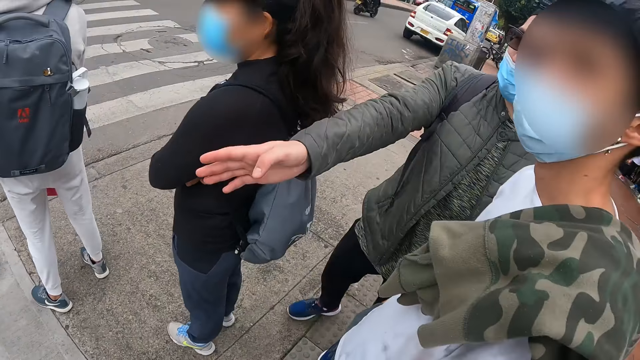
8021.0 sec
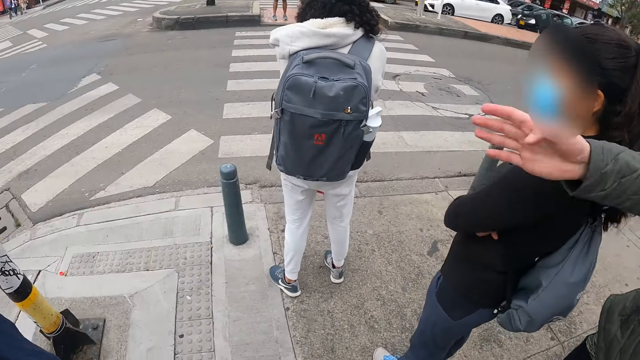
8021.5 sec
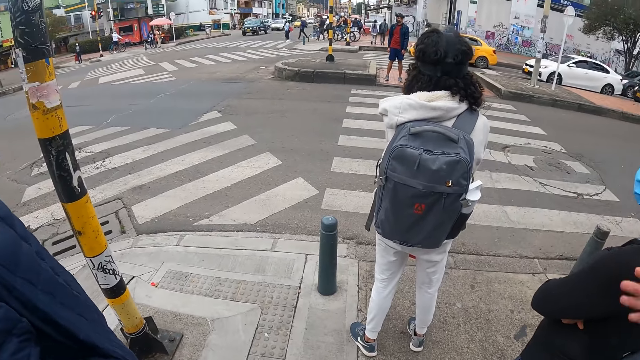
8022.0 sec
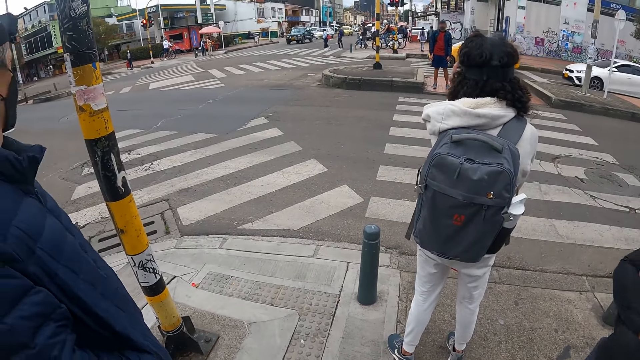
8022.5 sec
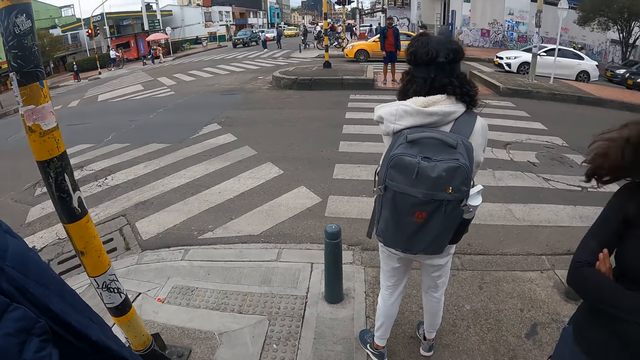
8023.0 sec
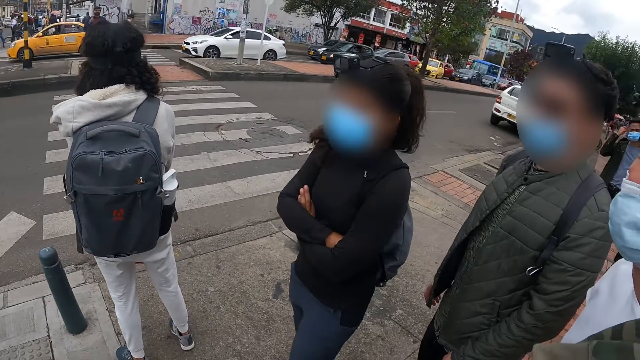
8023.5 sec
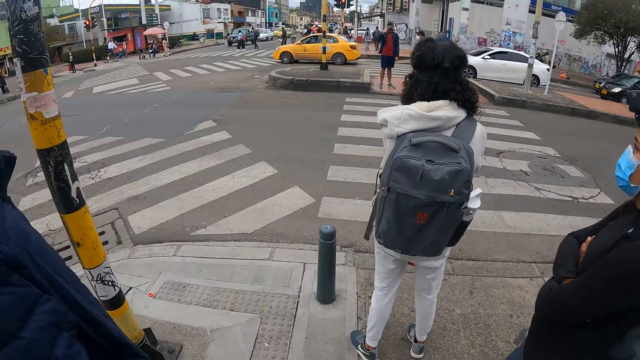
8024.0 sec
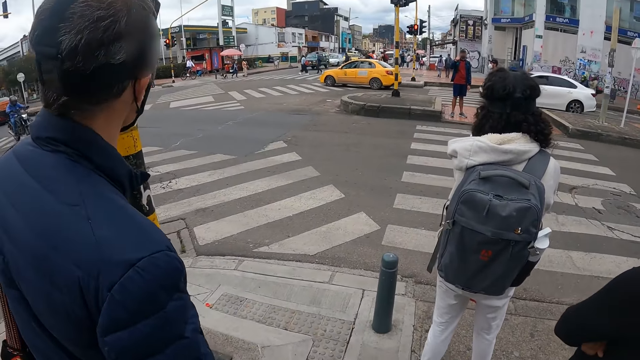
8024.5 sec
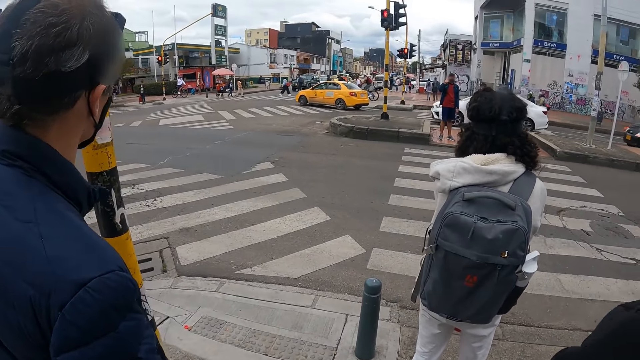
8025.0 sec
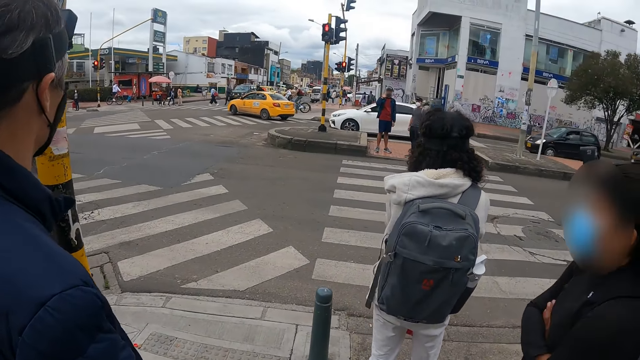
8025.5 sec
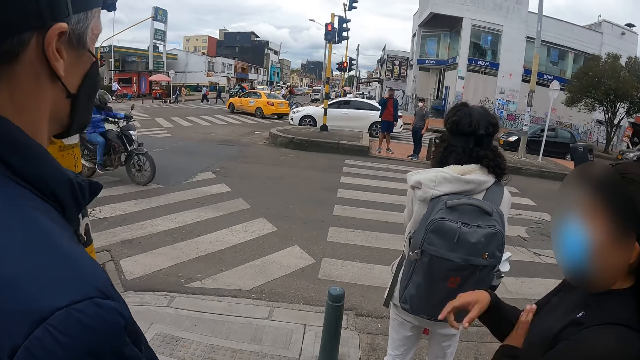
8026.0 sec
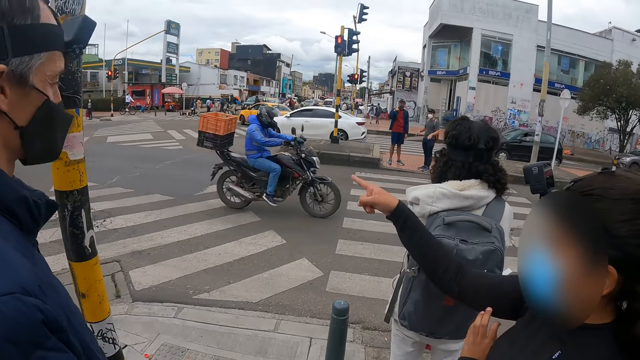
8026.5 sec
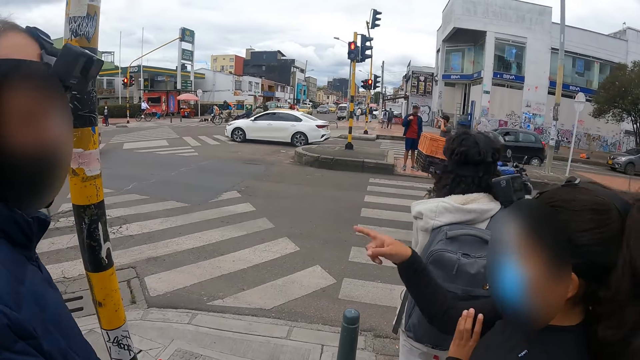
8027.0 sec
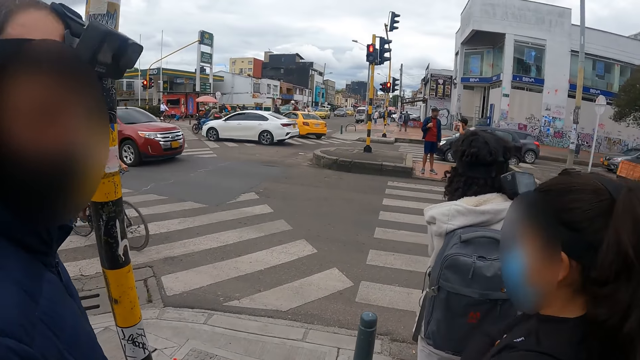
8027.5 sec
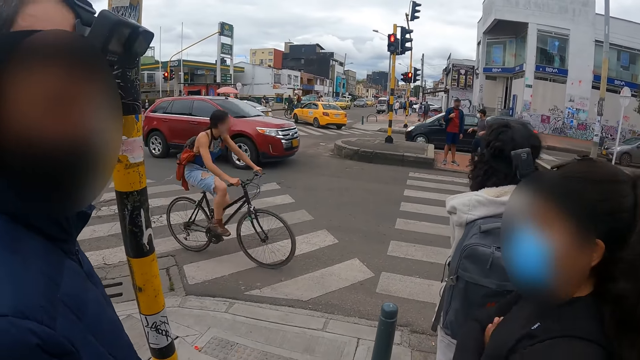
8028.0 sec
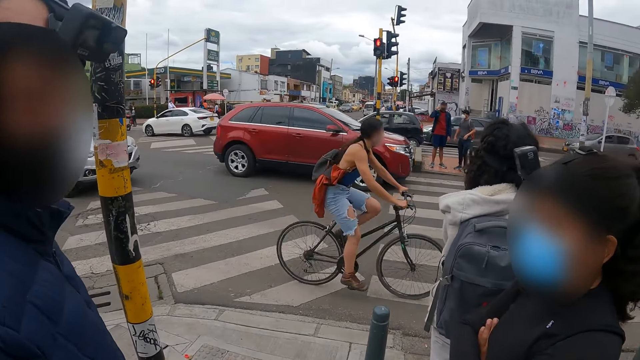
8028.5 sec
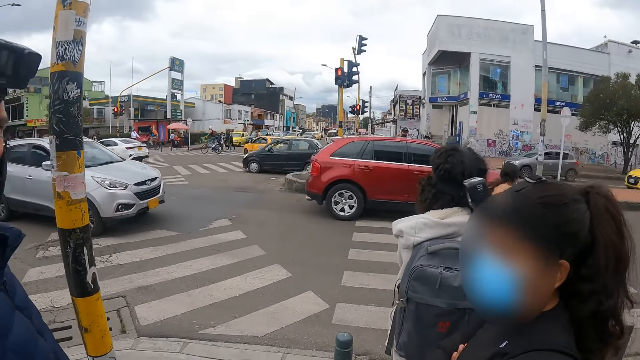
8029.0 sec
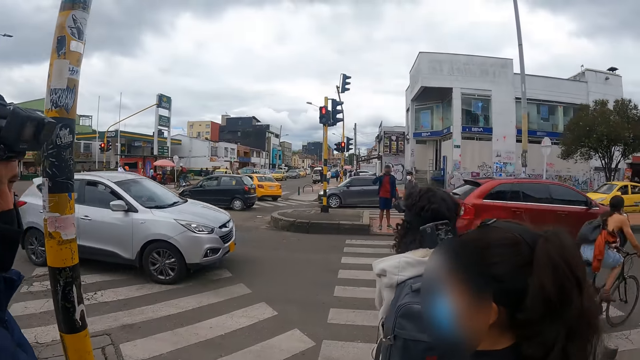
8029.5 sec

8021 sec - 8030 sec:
A man moves around. A lady looks around. Another lady looks around.

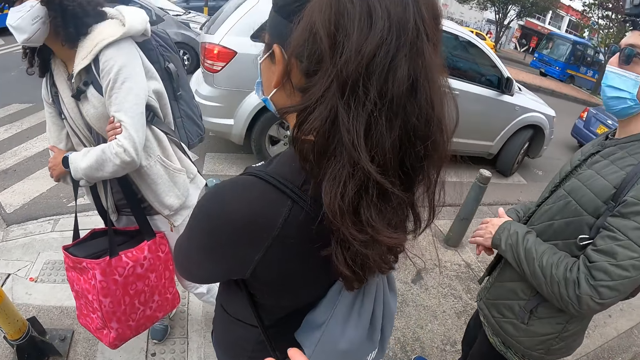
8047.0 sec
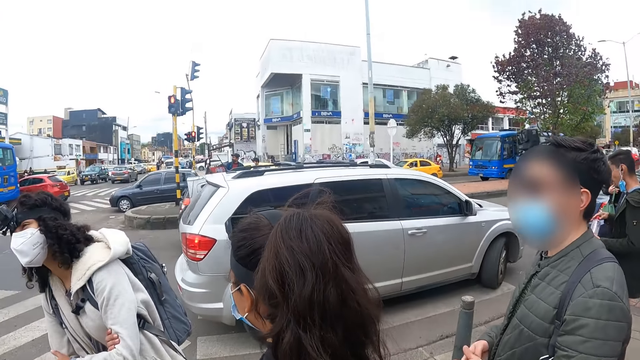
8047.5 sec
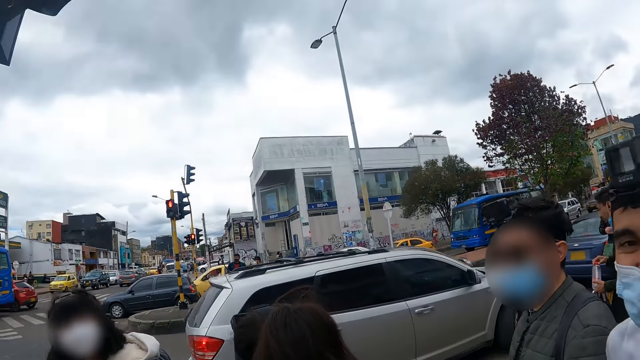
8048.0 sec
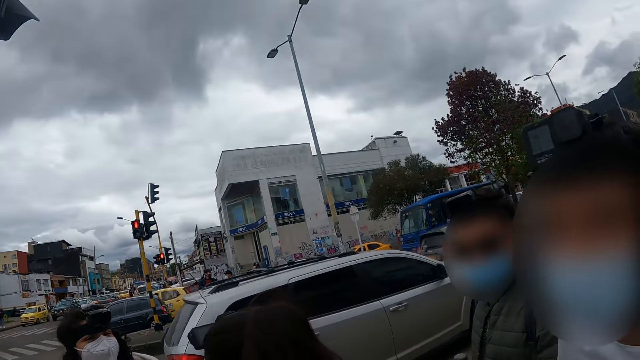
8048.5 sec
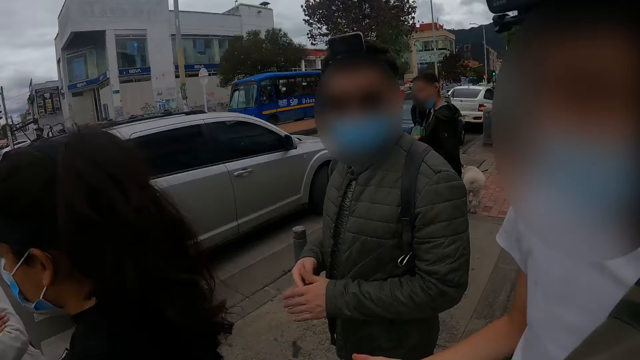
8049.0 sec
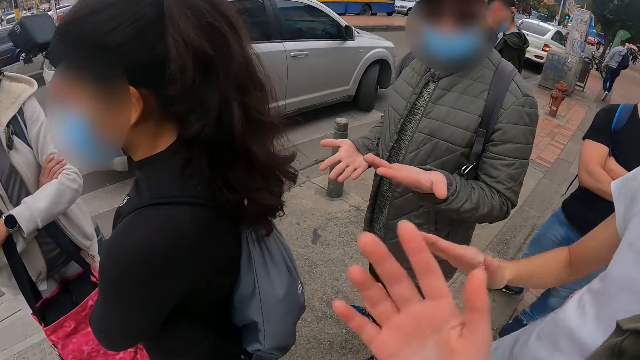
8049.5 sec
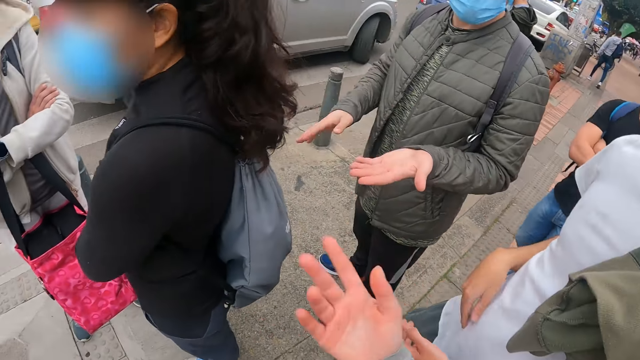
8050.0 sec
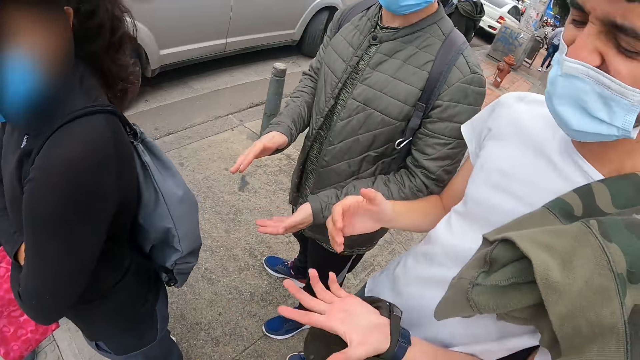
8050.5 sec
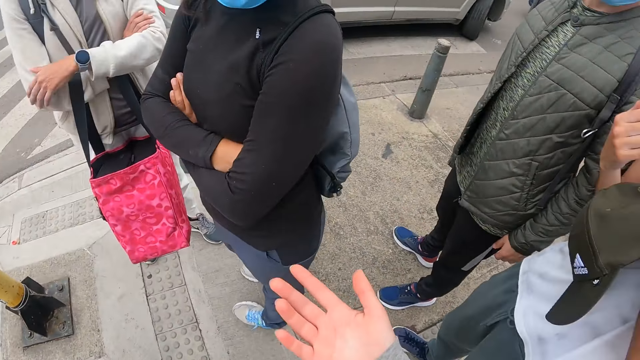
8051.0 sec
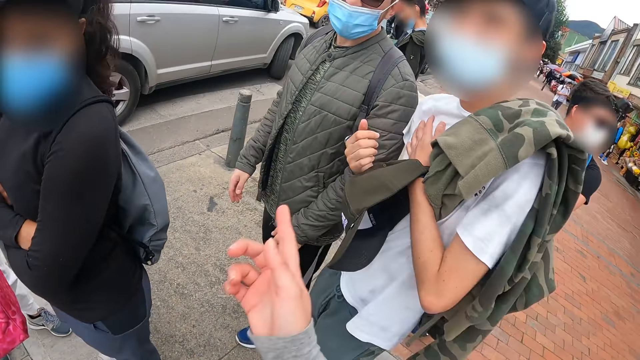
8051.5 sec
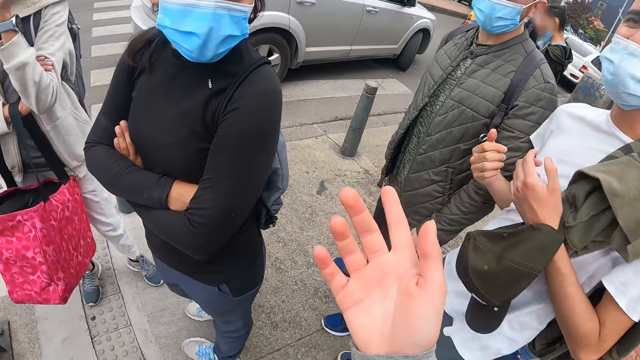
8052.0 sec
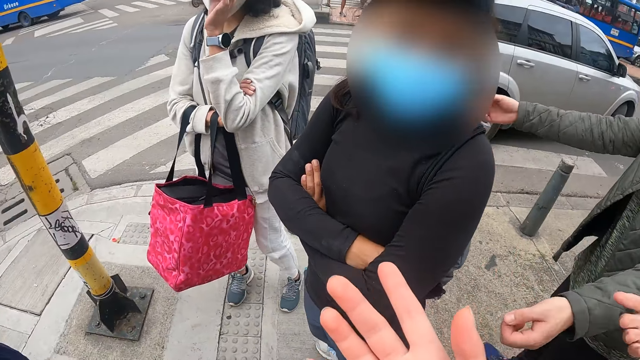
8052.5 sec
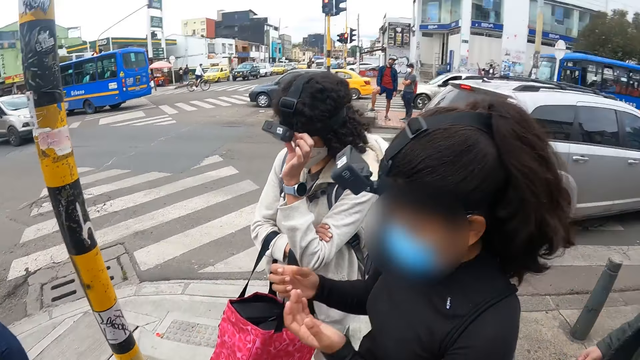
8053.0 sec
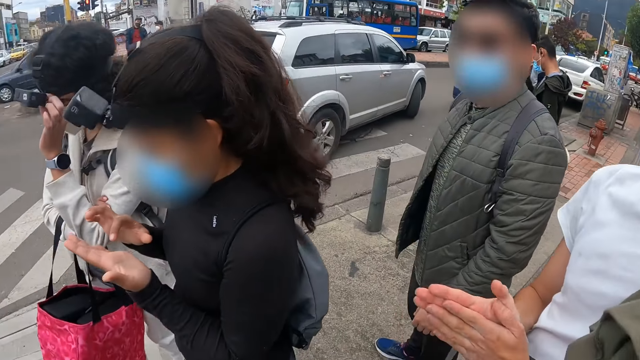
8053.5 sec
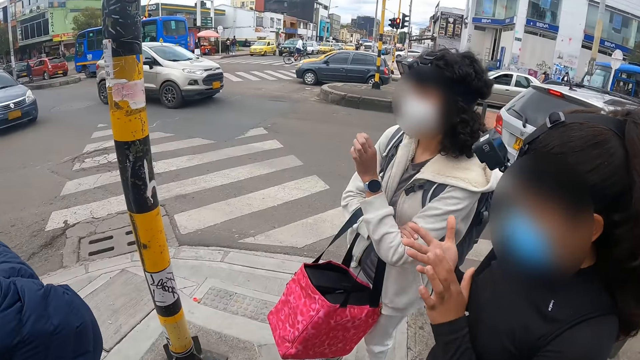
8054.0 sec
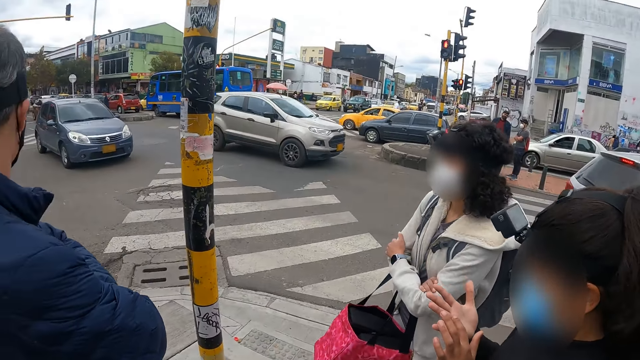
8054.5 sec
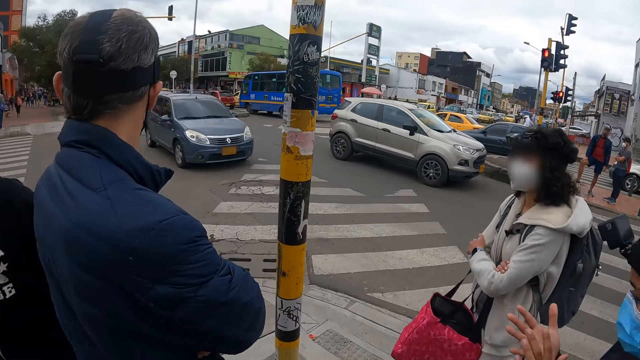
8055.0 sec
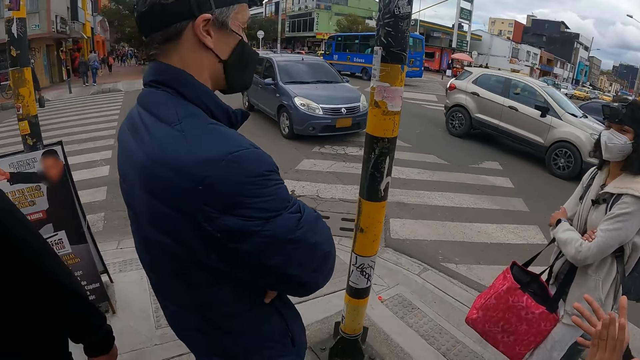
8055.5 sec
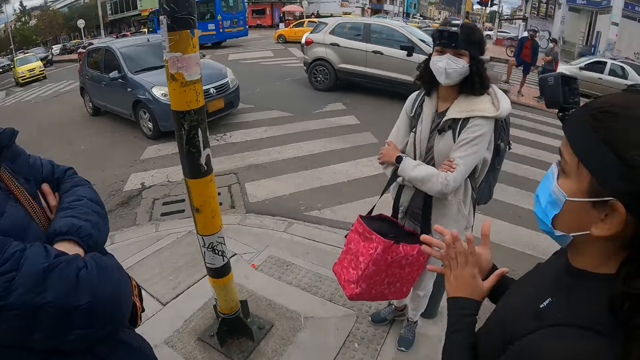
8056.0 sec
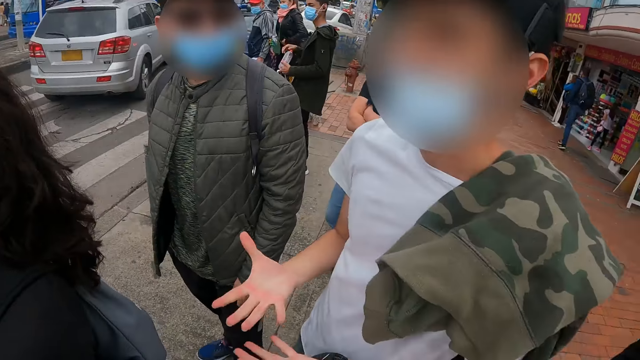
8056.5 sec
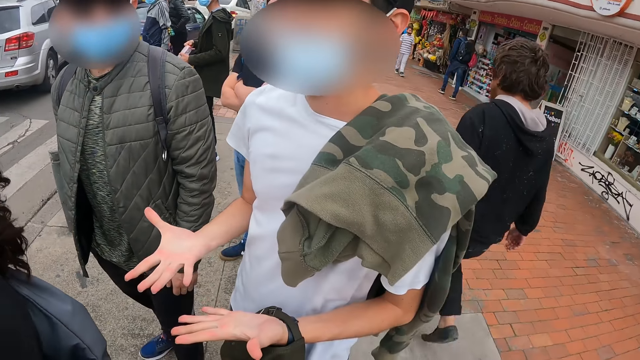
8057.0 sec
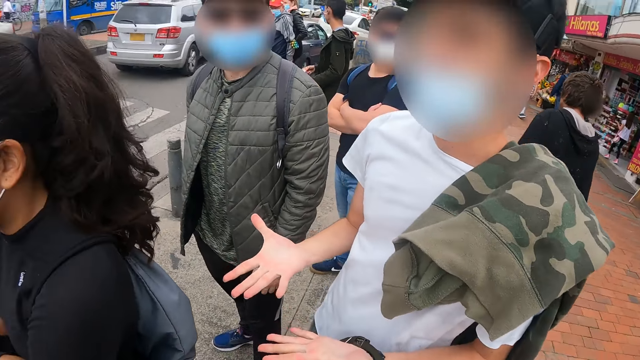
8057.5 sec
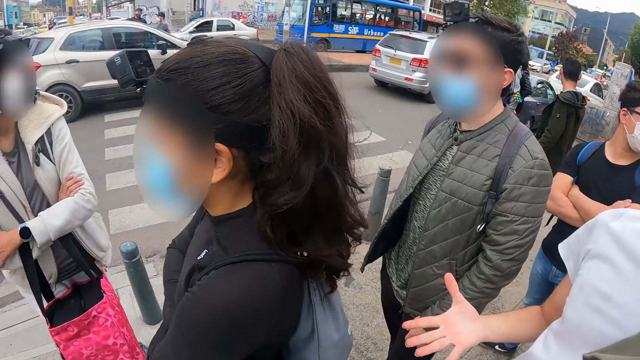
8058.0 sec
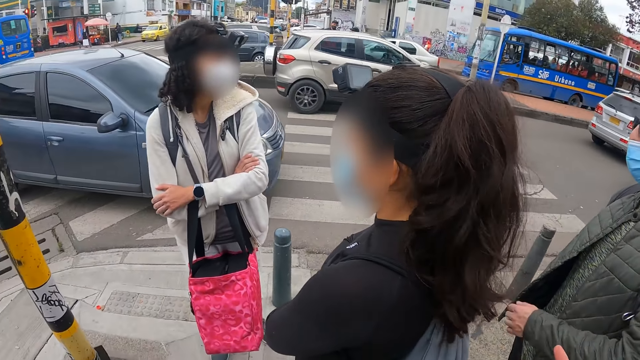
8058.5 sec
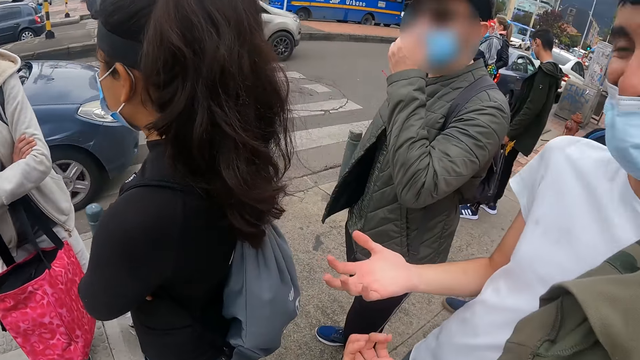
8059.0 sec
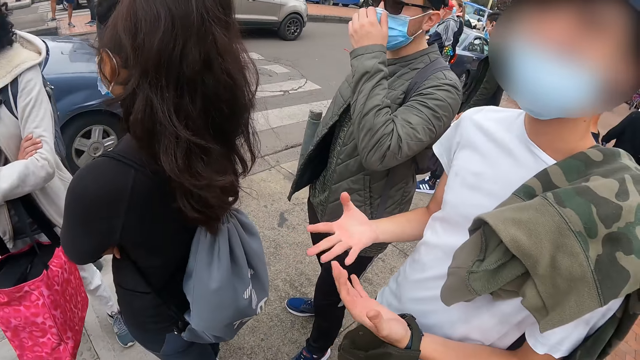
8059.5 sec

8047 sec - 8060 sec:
The camera wearer interacts with a group of people. They move hands. They look around.
